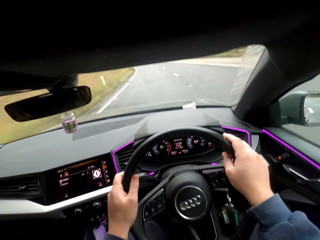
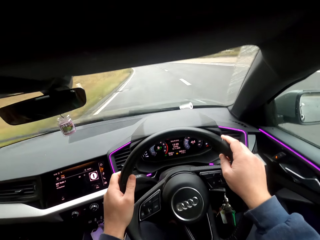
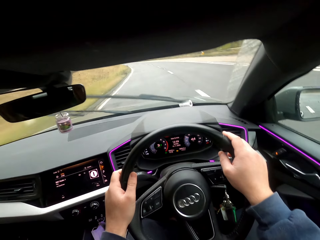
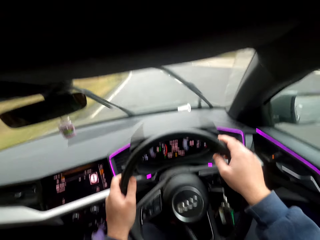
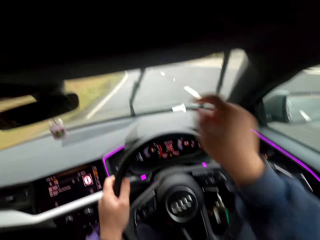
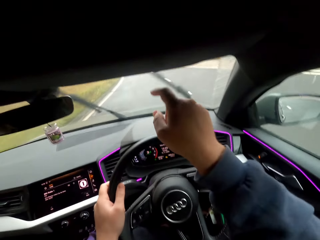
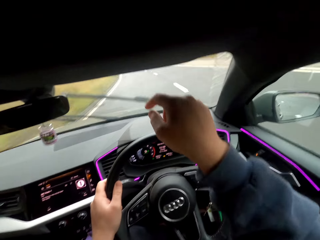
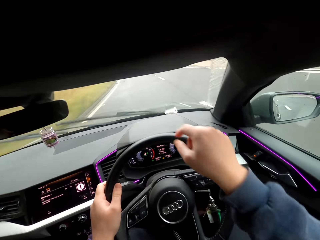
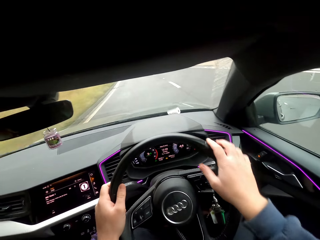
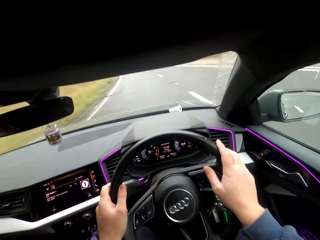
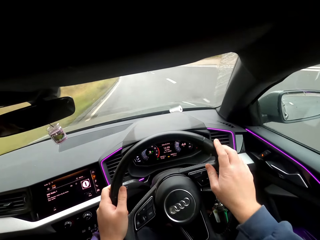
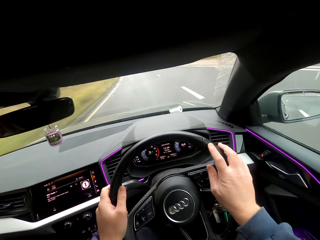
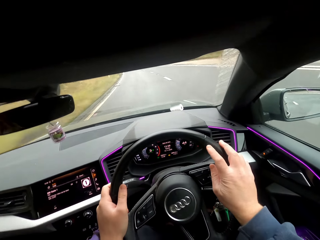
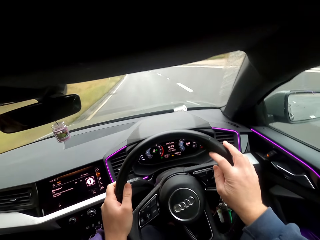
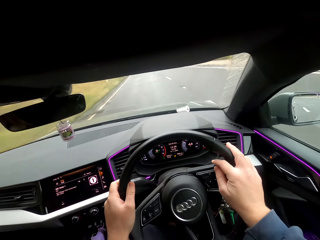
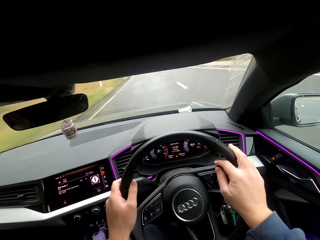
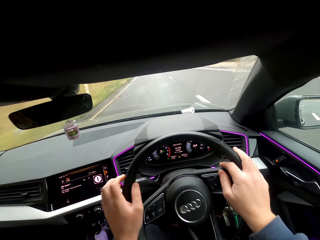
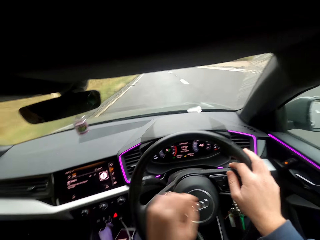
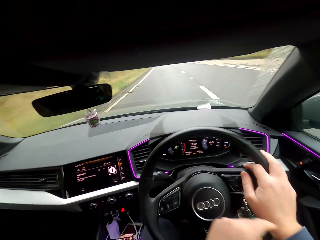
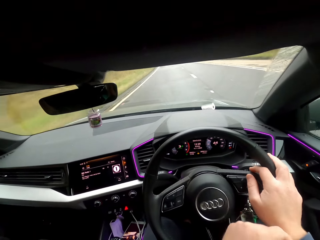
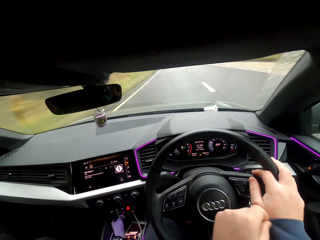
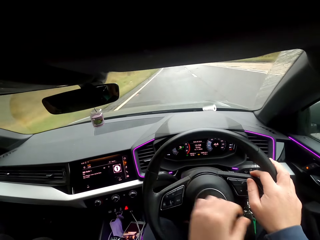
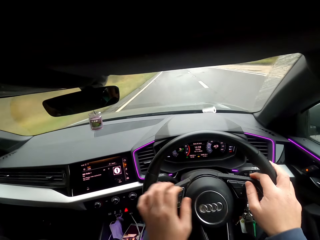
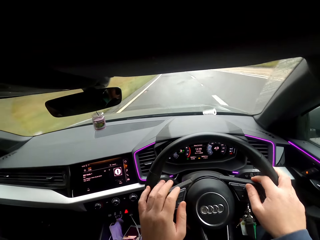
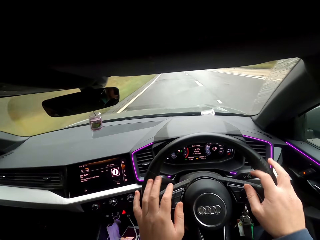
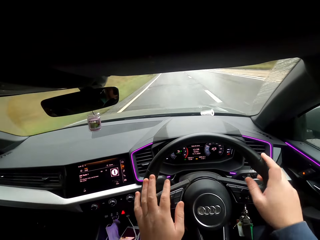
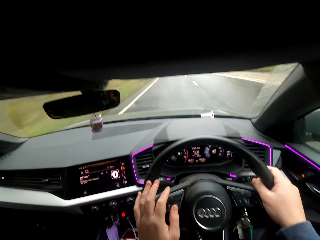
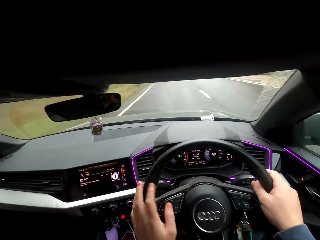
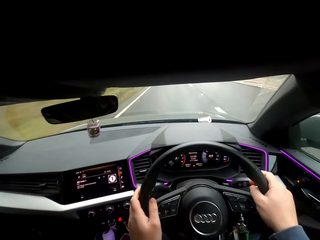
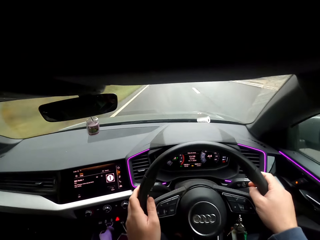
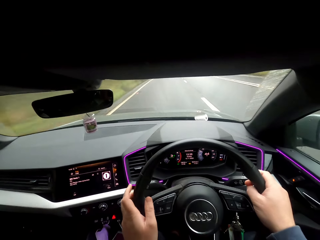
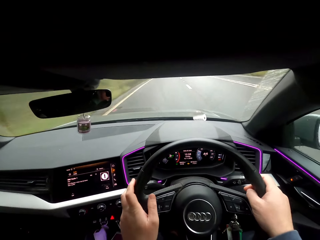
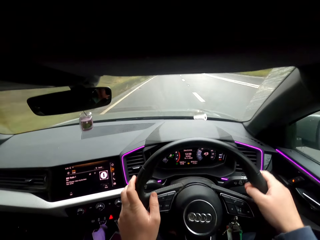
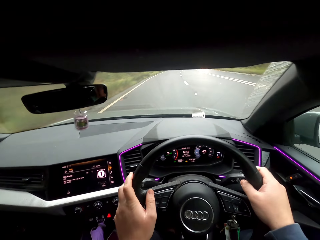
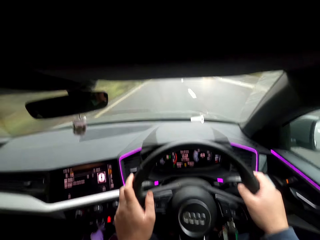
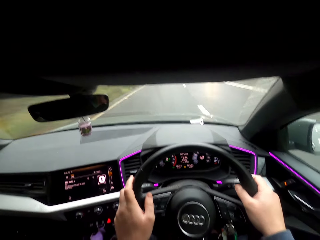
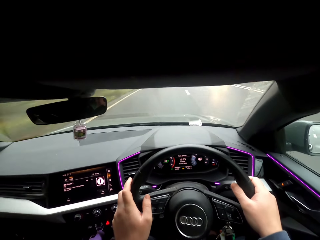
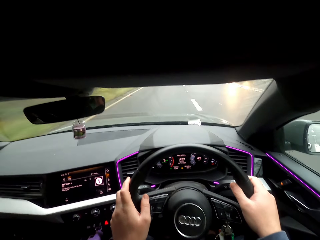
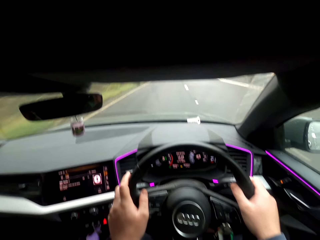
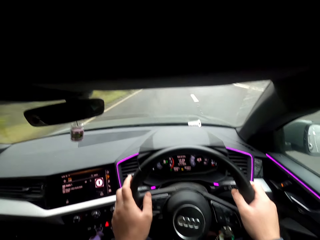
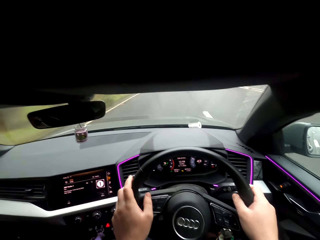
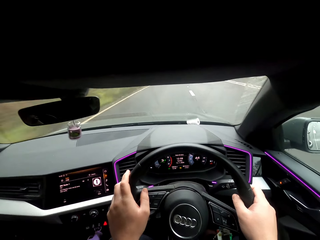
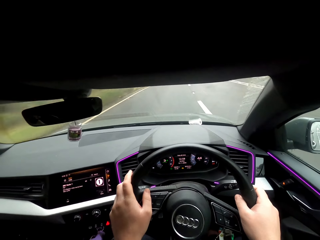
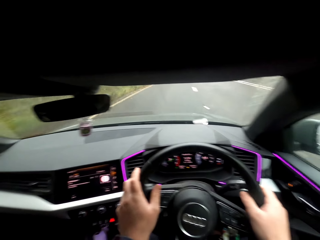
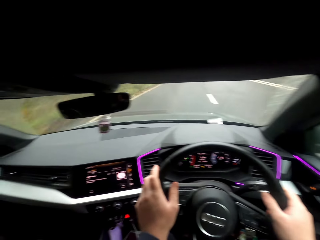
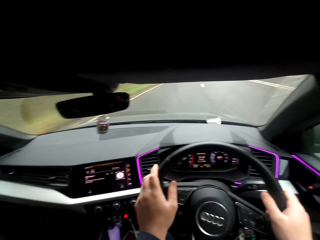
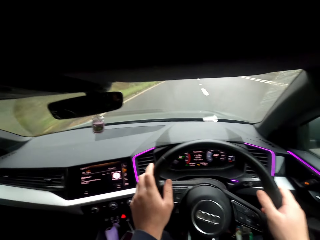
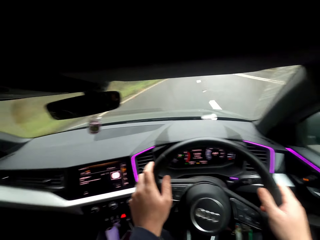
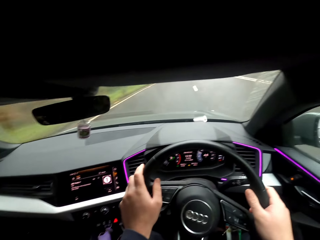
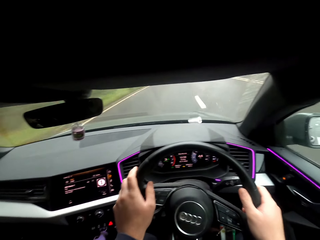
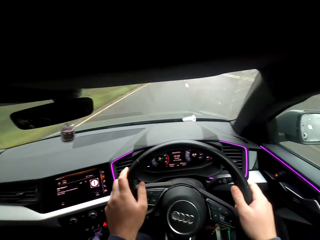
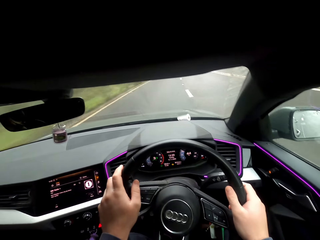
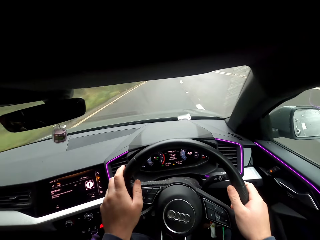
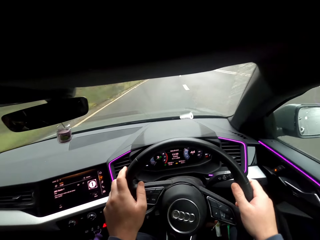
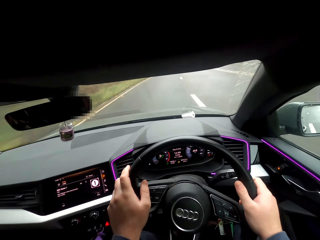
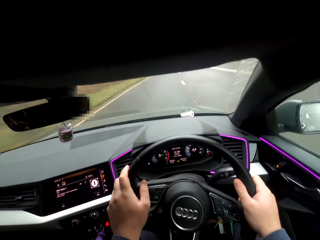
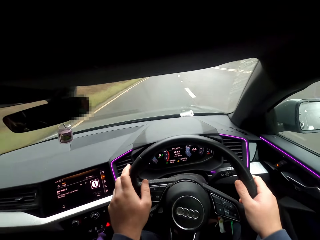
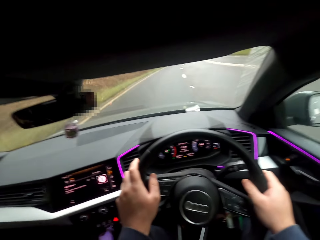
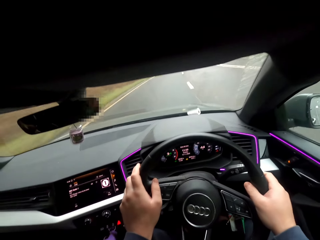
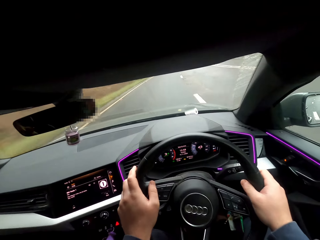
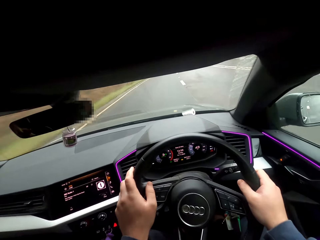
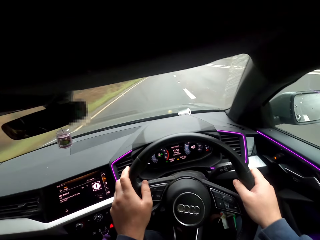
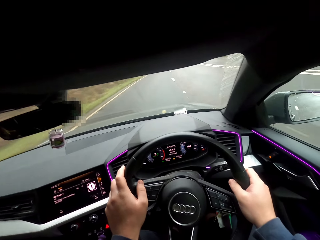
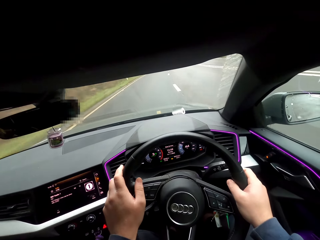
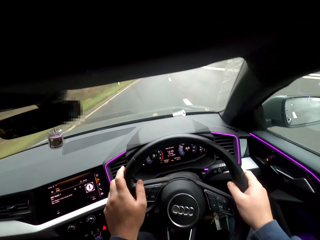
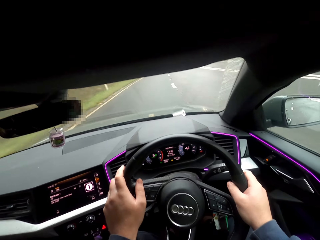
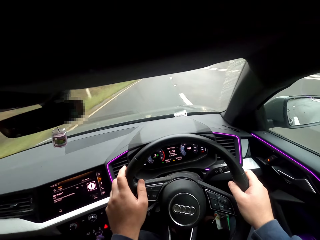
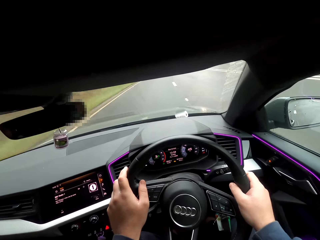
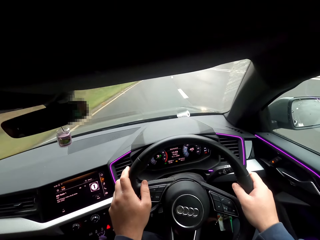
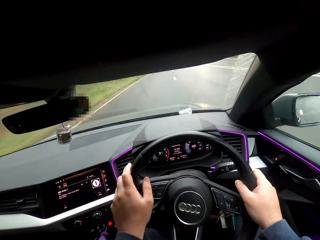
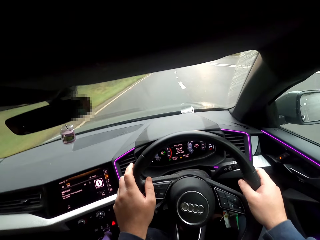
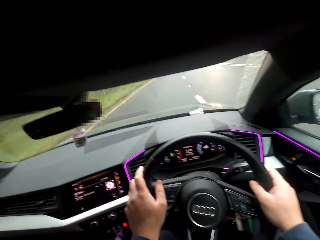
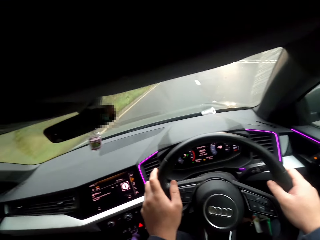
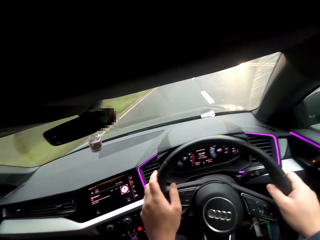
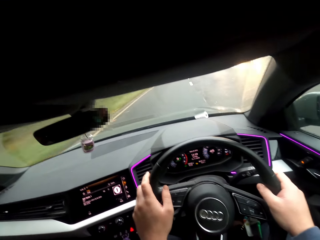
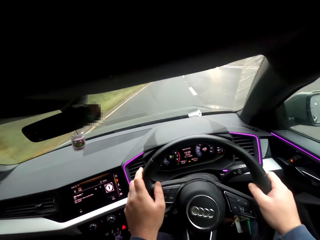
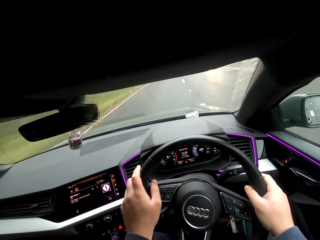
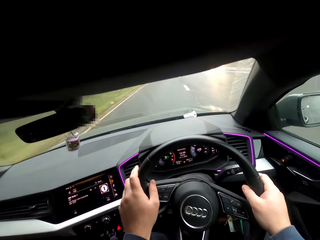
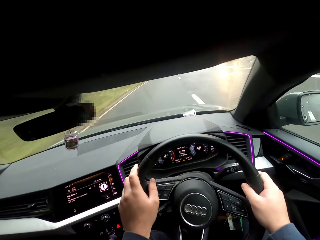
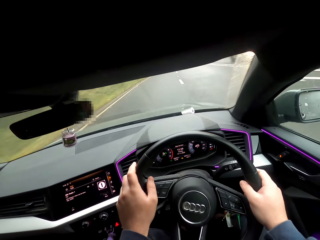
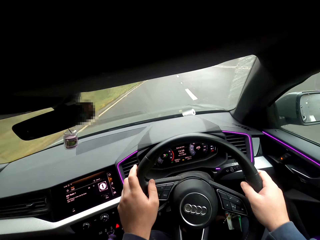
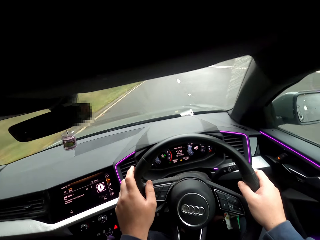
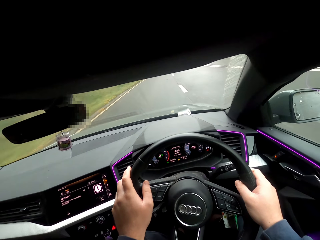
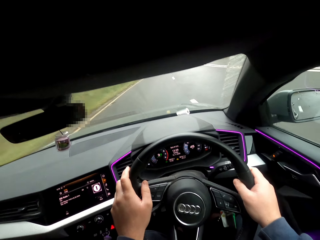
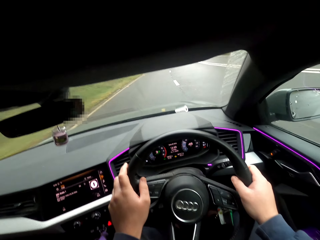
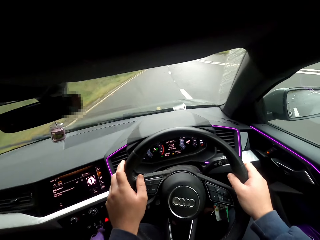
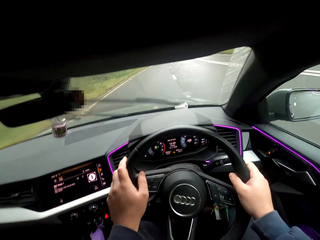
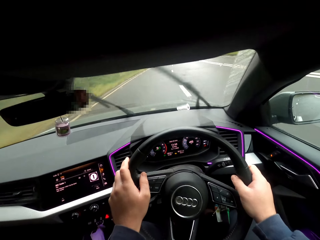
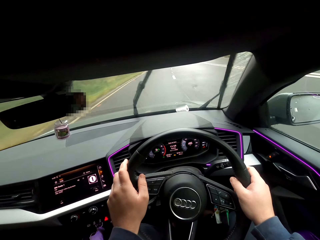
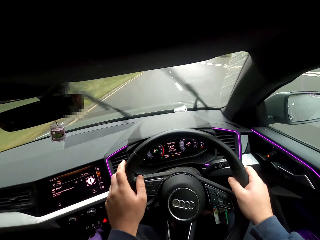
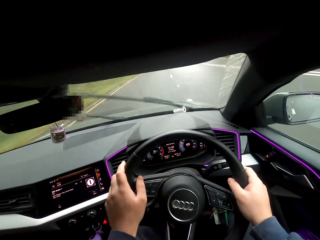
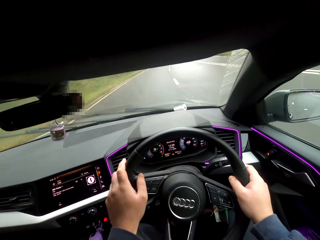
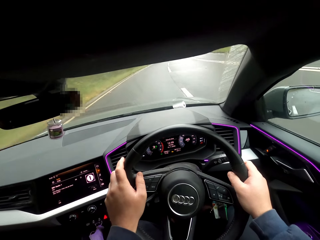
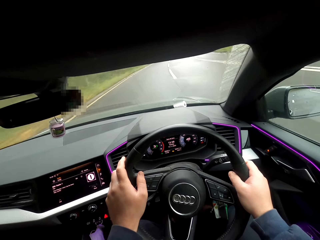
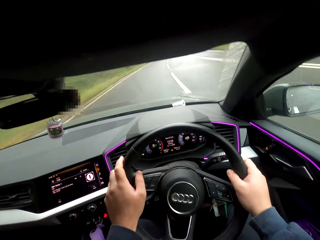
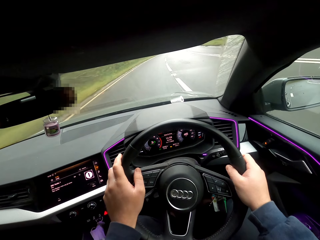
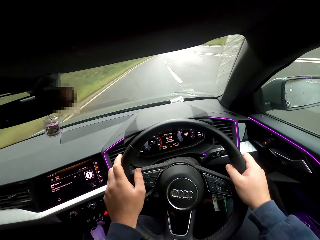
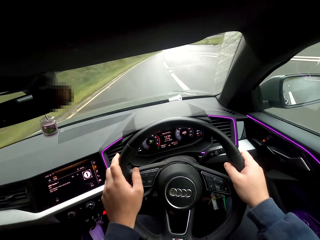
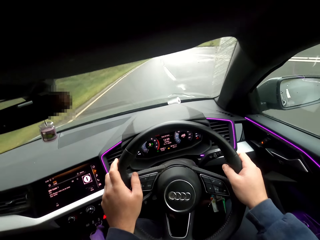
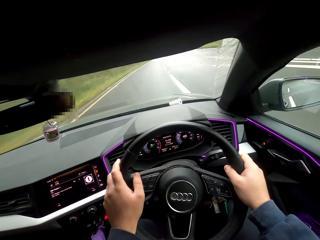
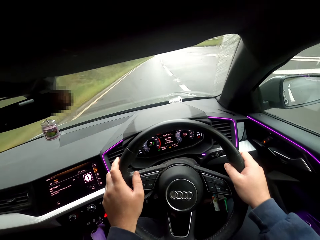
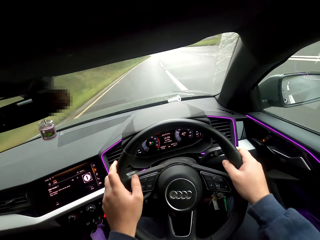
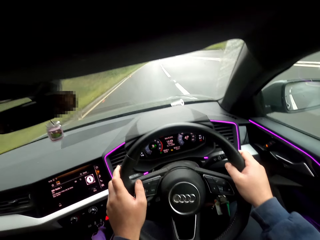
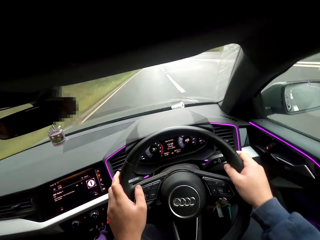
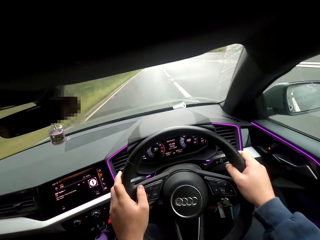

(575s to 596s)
The camera wearer touches the windscreen. They drive. They touch the seatbelt. They drive. A black car drives past the camera wearer. A yellow car drives past the camera wearer. Another yellow car drives past the camera wearer.
